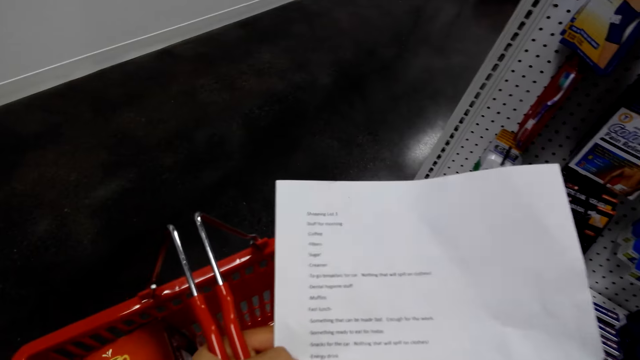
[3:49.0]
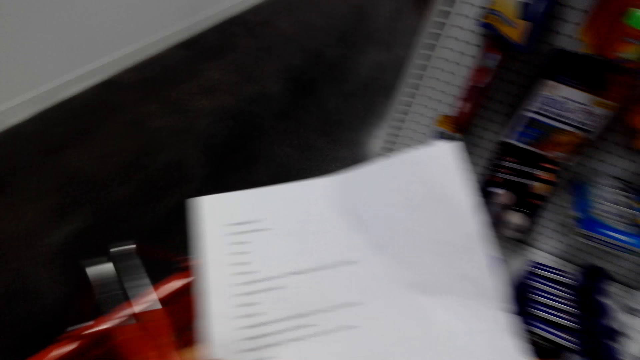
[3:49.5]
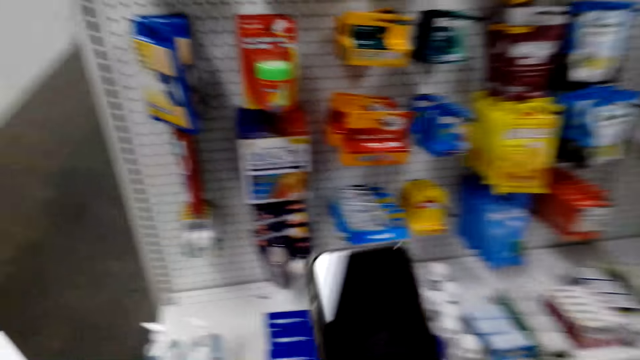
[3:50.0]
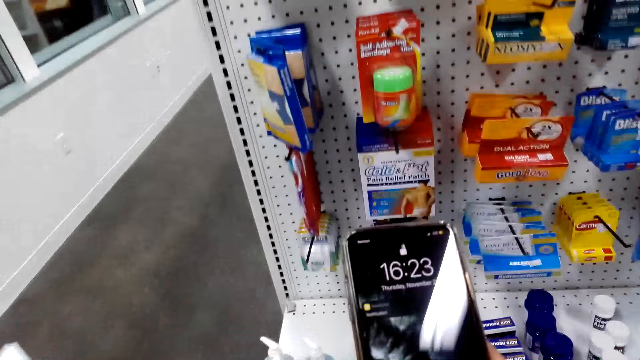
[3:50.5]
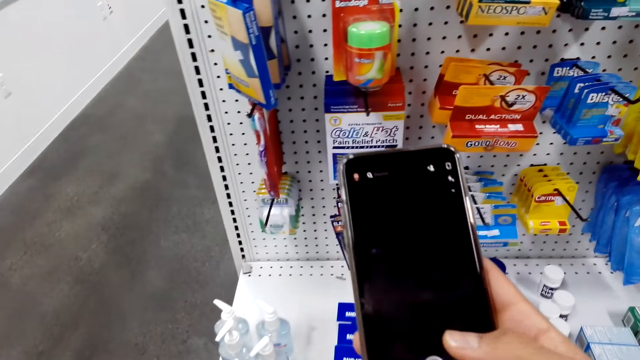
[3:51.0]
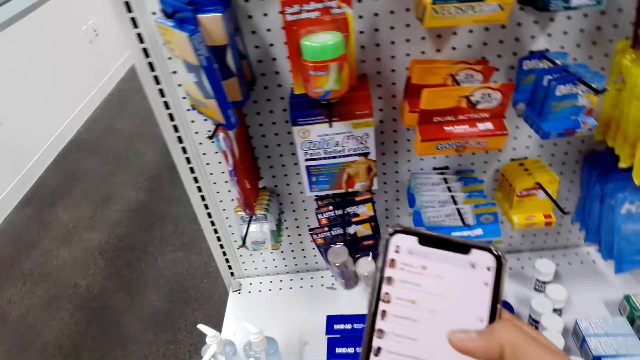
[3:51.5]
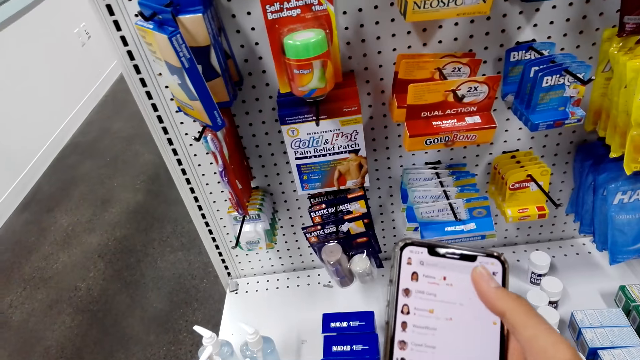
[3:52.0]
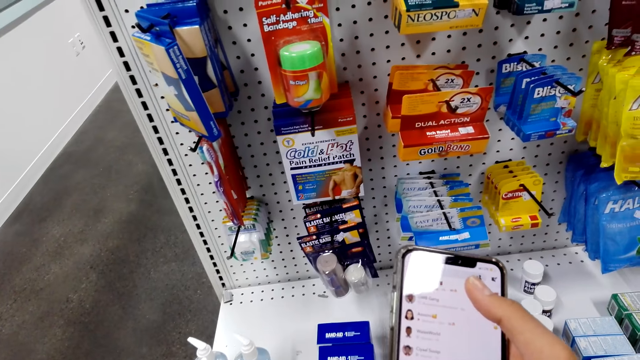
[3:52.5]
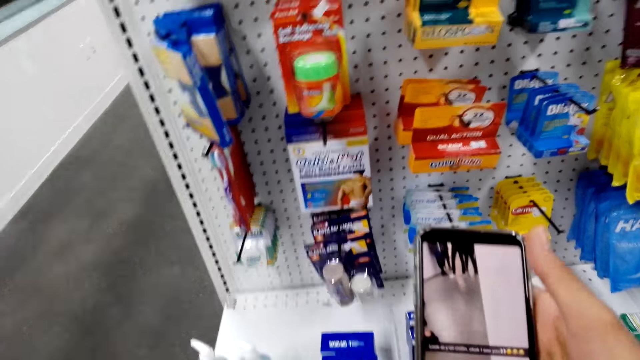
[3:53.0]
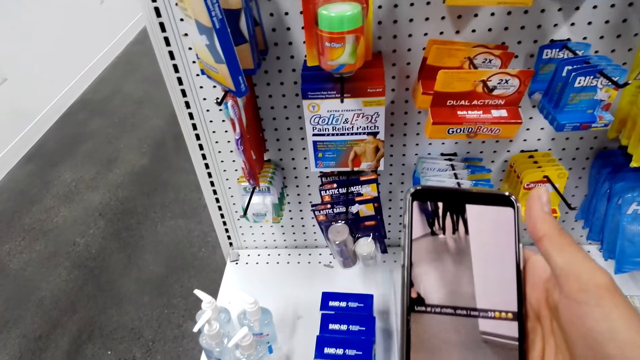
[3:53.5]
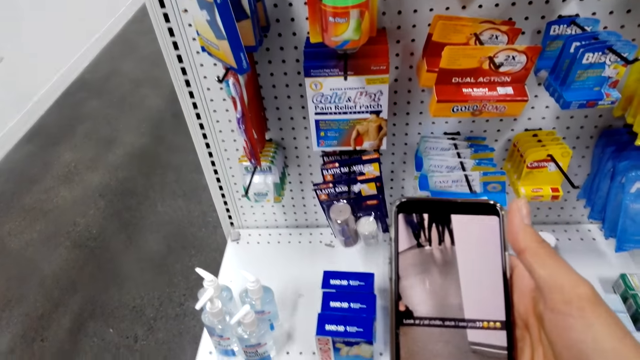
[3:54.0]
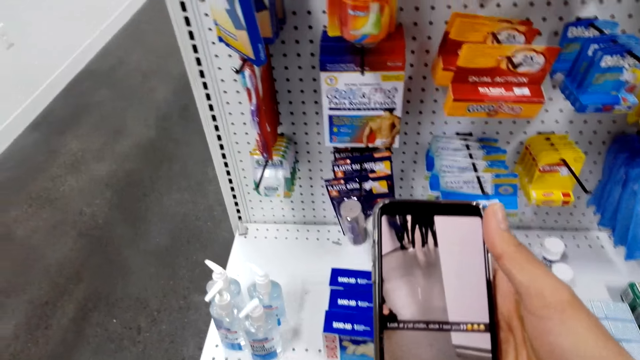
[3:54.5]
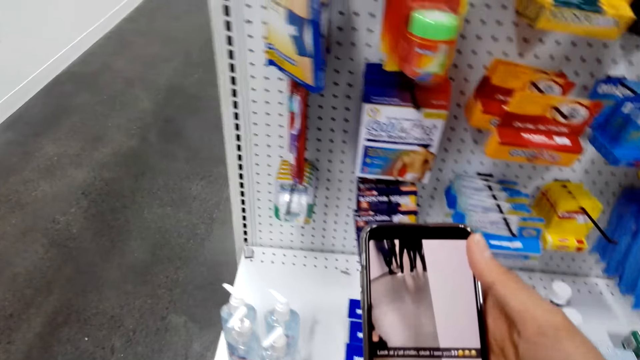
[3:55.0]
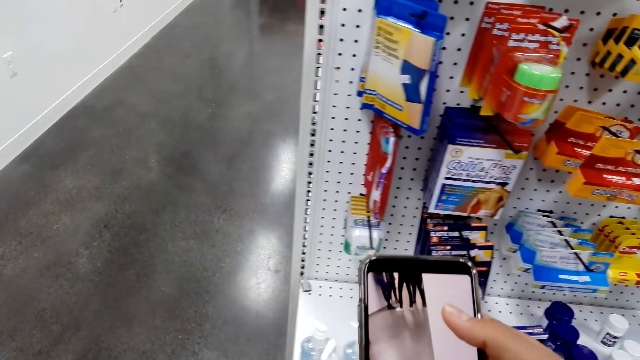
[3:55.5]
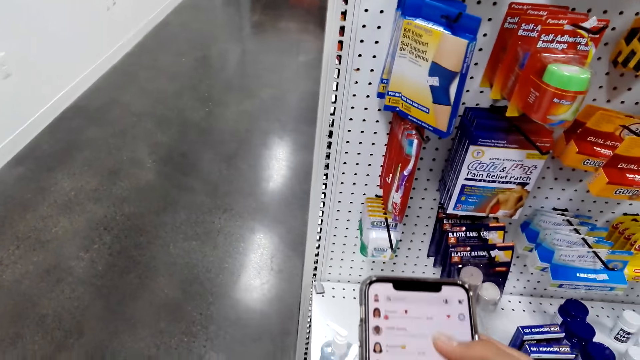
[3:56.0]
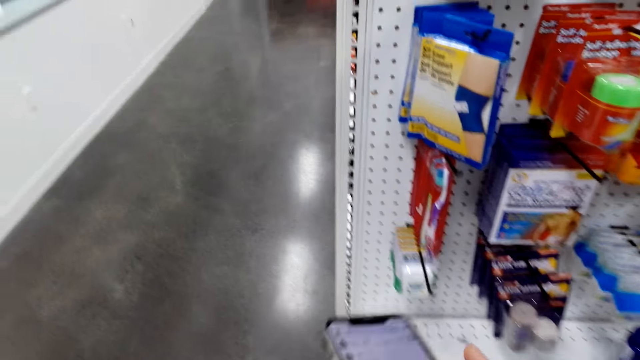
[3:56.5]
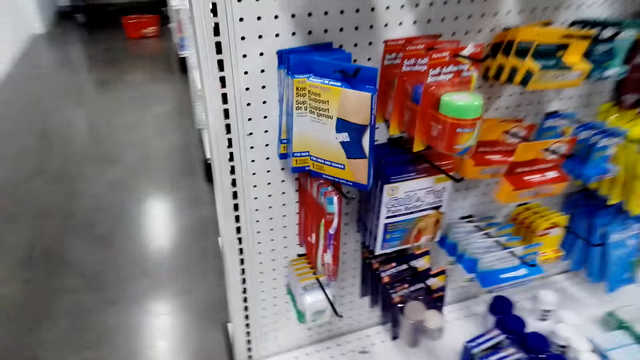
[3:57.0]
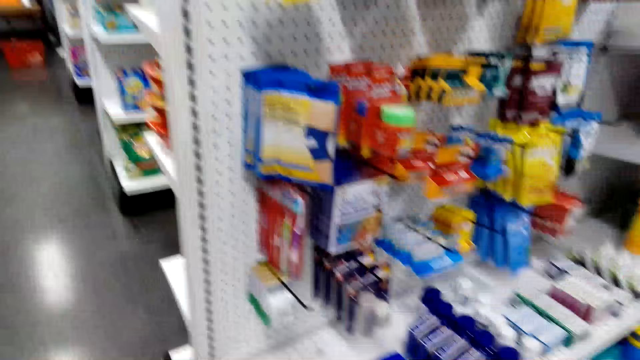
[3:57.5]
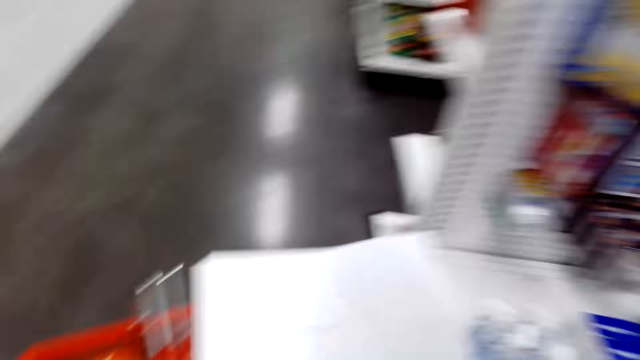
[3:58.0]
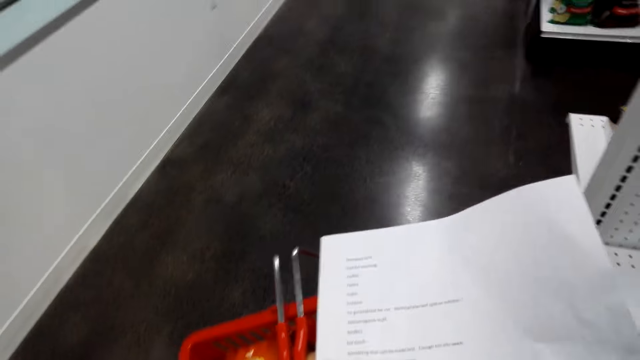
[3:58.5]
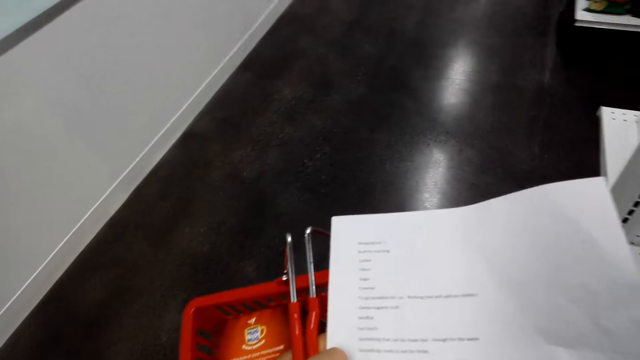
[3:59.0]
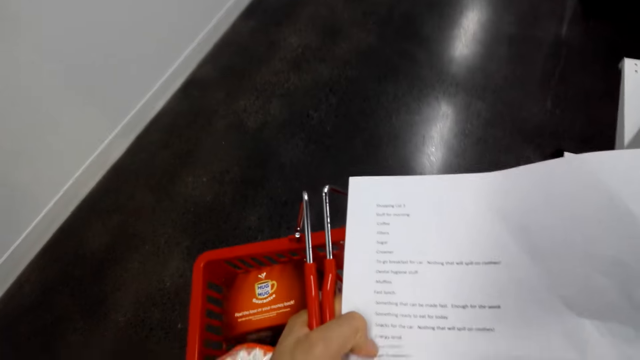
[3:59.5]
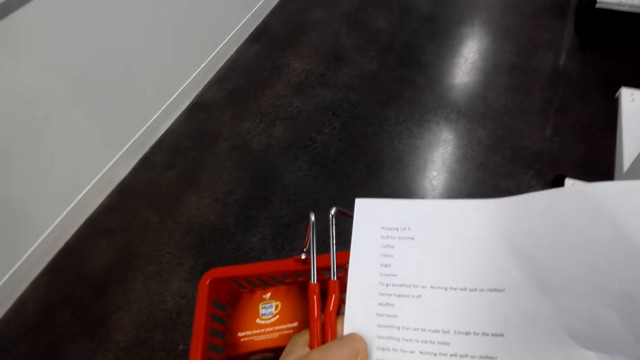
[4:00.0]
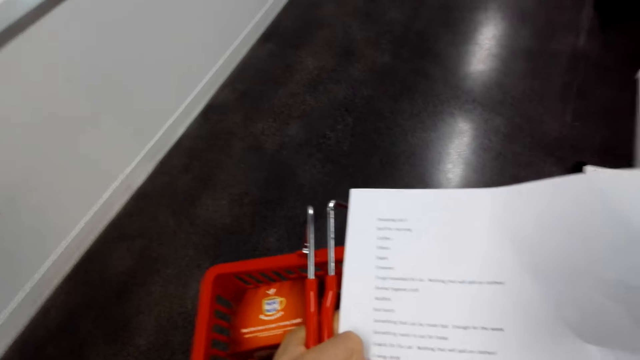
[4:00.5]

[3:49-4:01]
The camera wearer taps on his phone. He swipes through his phone. He puts the phone in his pocket.

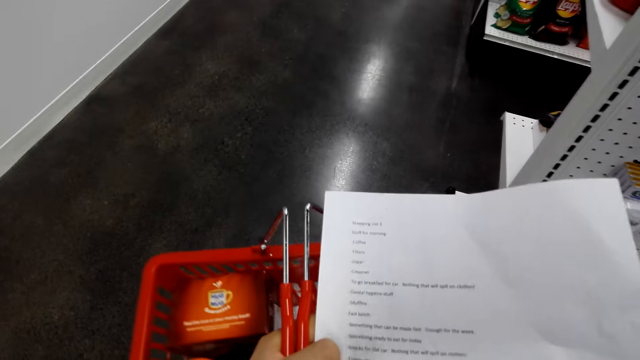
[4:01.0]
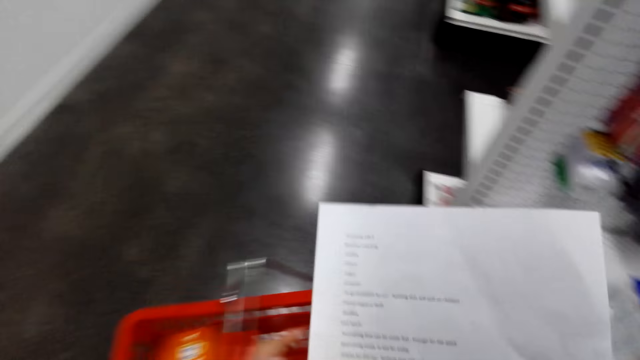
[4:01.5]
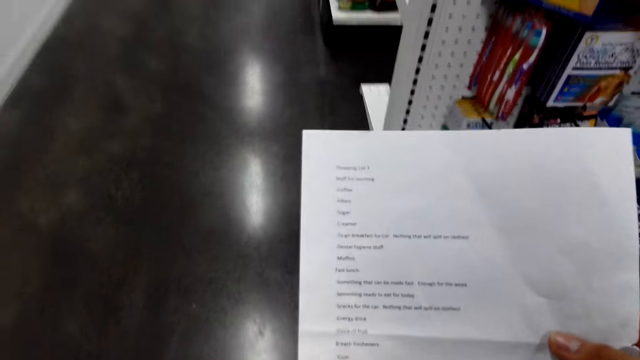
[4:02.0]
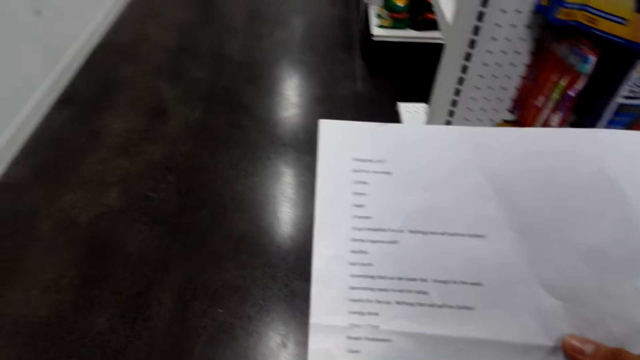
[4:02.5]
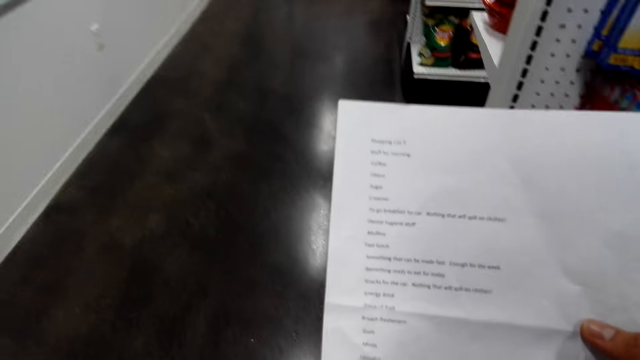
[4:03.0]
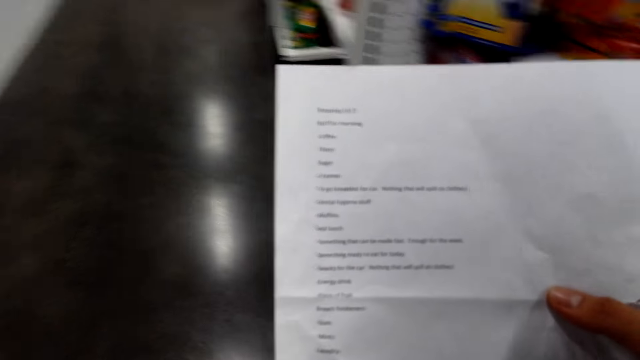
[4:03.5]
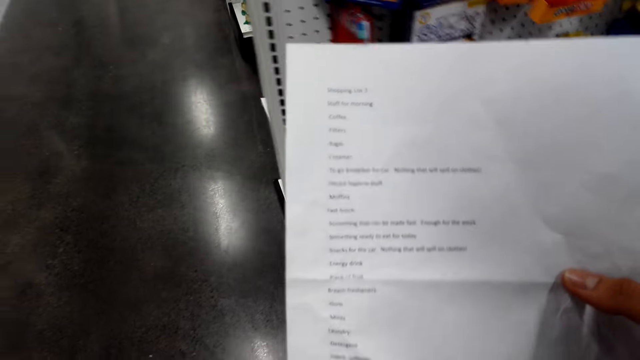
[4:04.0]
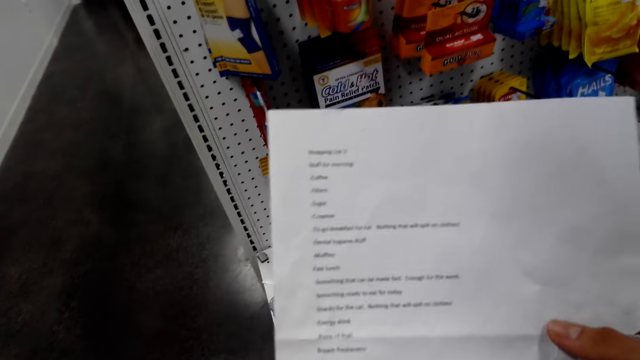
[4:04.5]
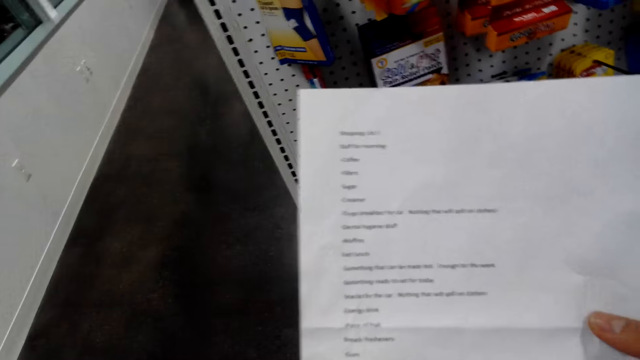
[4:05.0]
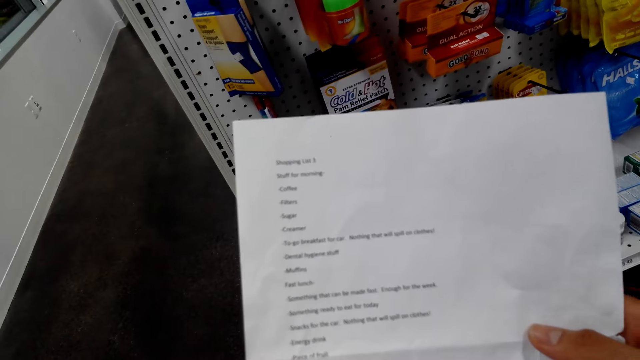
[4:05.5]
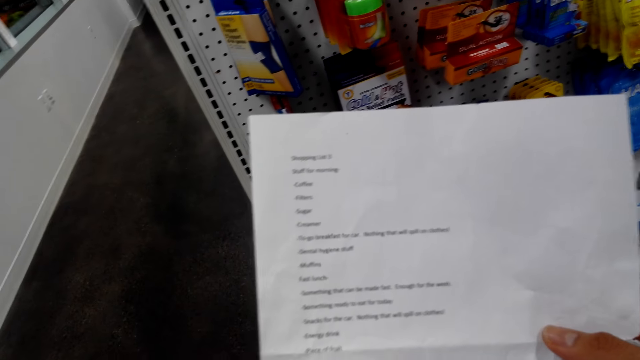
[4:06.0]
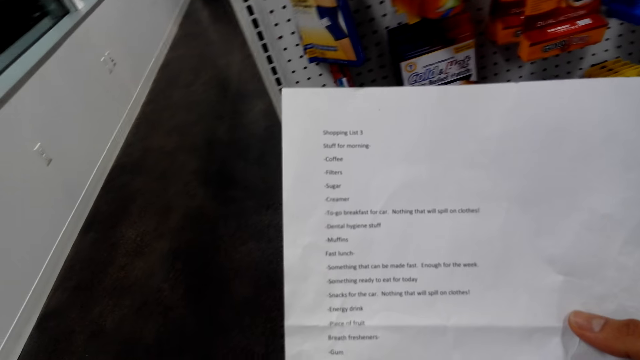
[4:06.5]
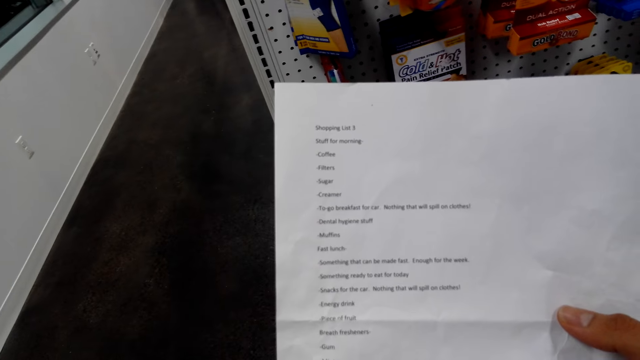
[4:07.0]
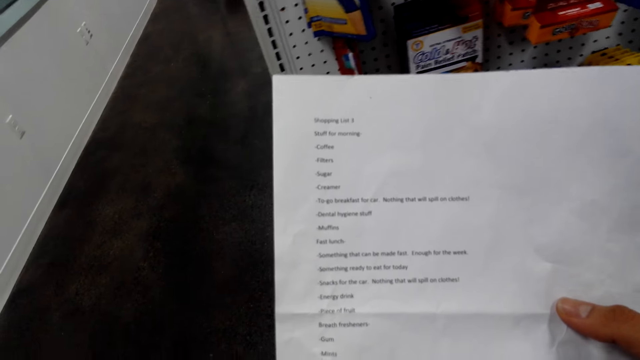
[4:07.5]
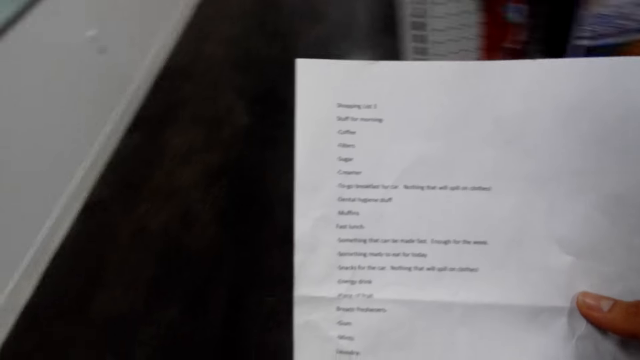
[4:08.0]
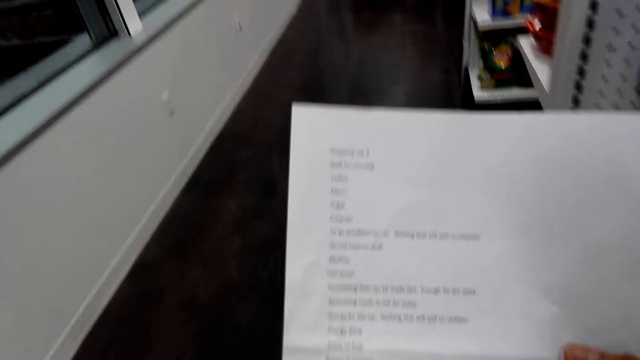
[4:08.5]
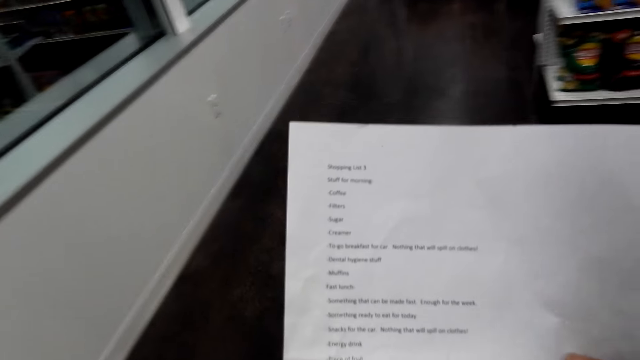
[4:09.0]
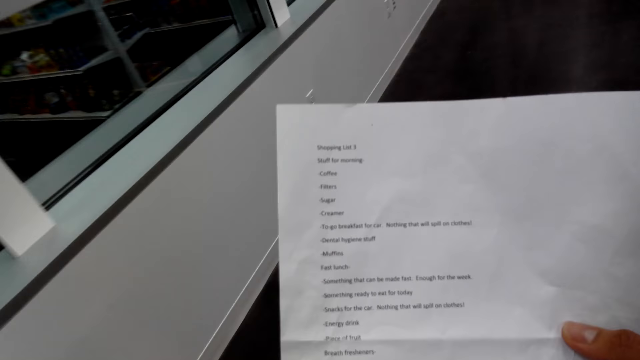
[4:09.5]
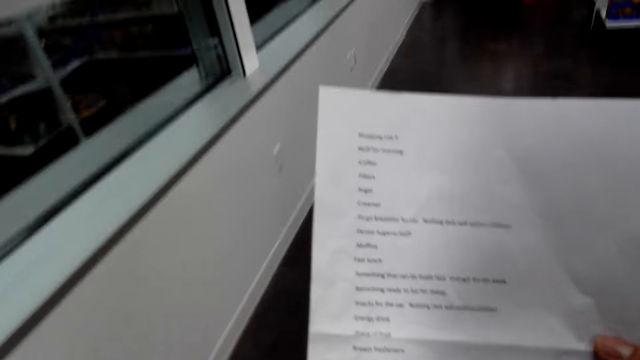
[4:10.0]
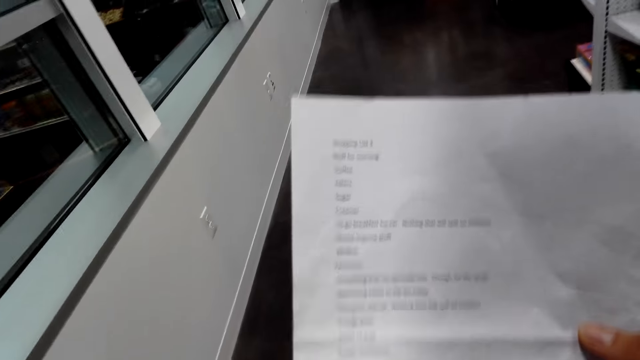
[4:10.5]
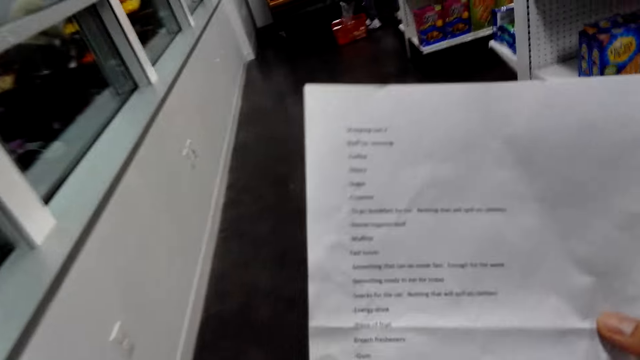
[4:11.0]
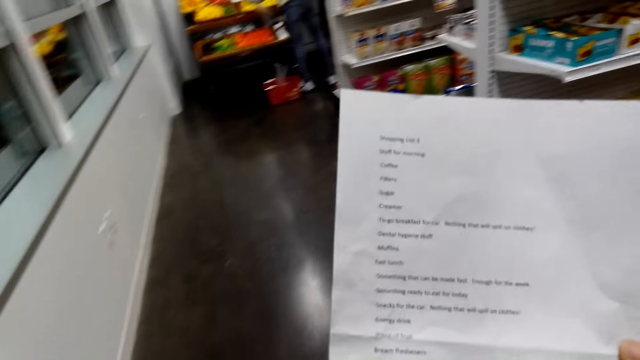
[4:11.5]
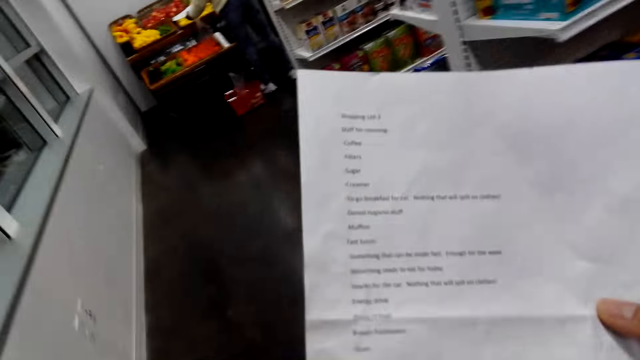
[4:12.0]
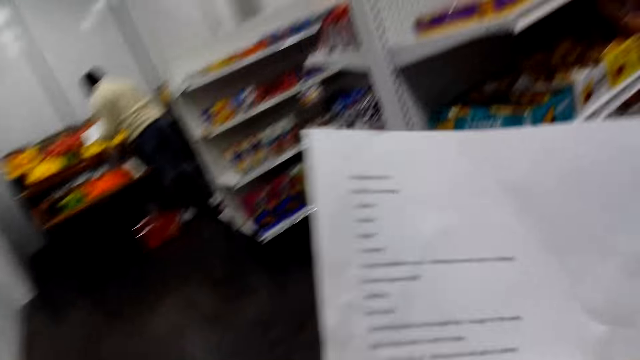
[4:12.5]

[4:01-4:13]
The camera wearer holds a shopping list. He reads the shopping list. He walks with the shopping list on his hand.
